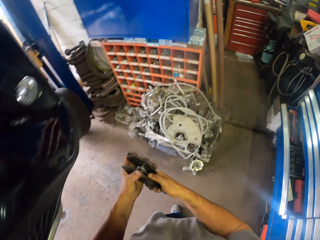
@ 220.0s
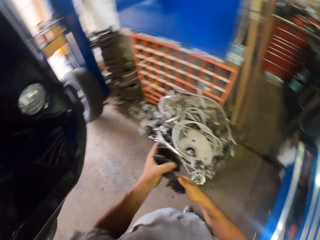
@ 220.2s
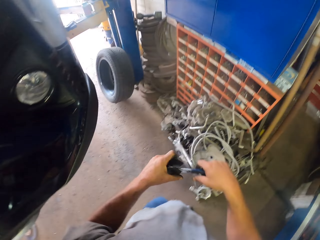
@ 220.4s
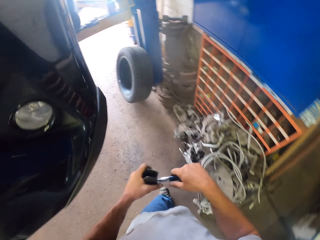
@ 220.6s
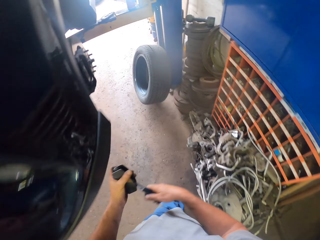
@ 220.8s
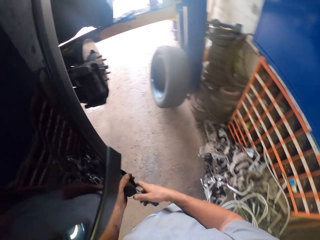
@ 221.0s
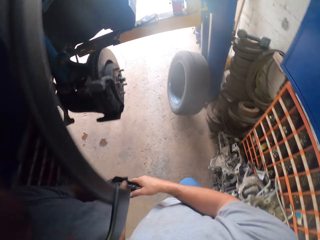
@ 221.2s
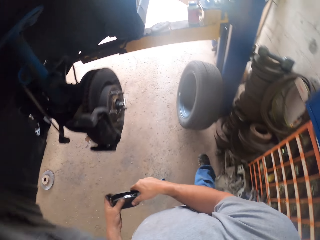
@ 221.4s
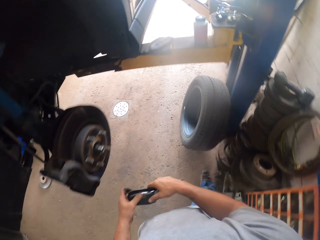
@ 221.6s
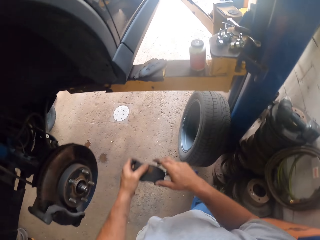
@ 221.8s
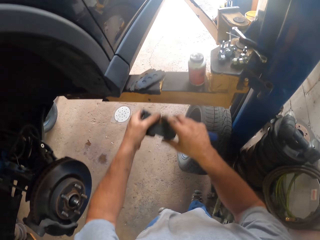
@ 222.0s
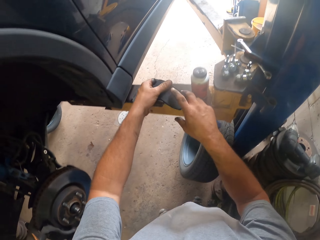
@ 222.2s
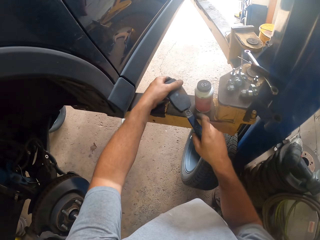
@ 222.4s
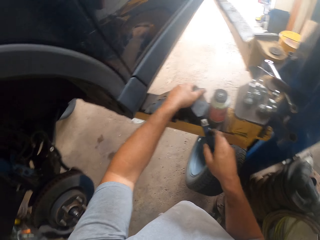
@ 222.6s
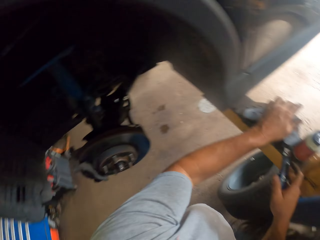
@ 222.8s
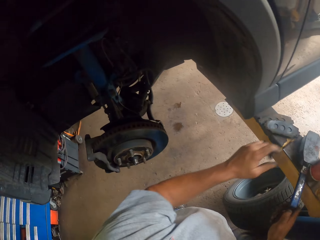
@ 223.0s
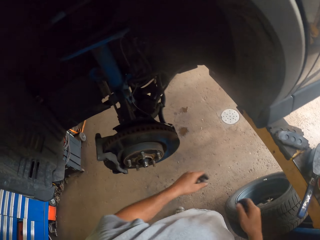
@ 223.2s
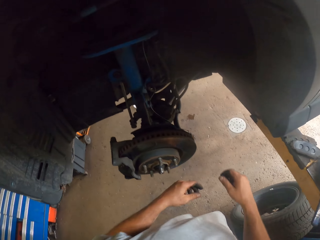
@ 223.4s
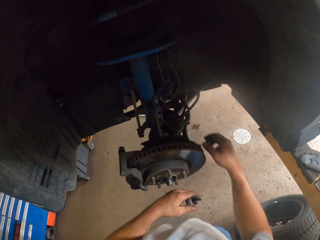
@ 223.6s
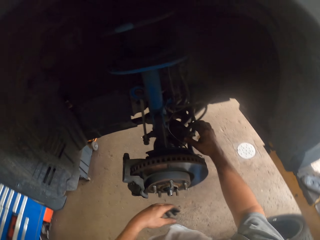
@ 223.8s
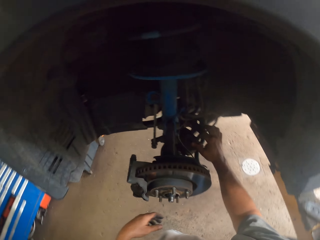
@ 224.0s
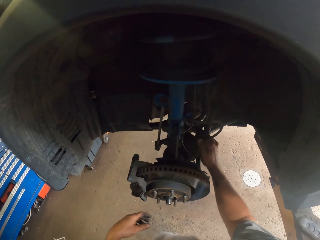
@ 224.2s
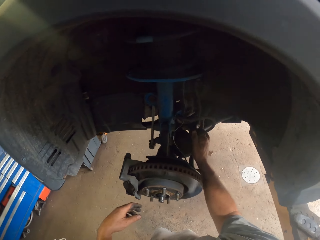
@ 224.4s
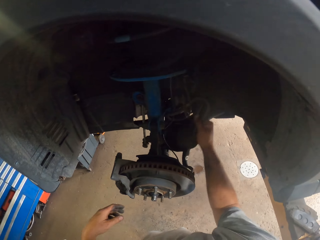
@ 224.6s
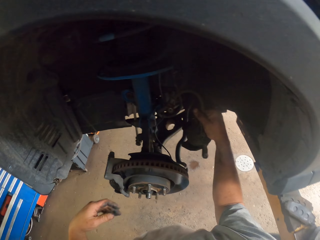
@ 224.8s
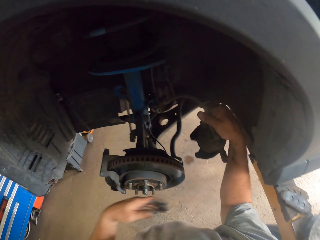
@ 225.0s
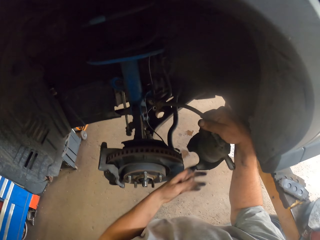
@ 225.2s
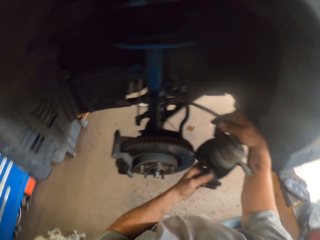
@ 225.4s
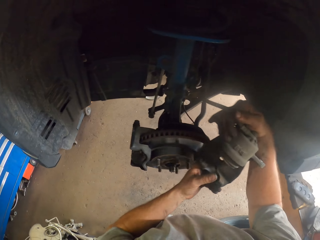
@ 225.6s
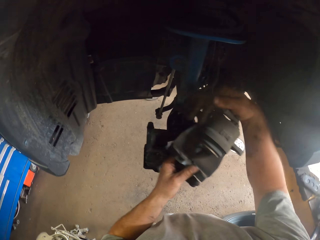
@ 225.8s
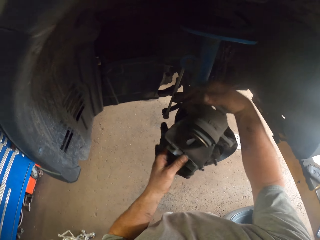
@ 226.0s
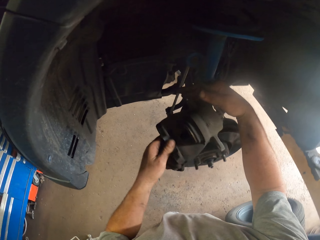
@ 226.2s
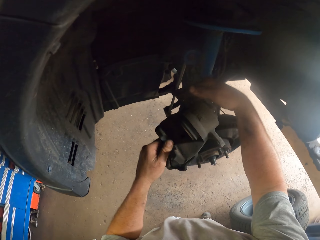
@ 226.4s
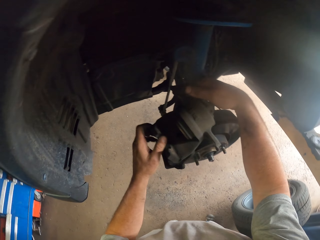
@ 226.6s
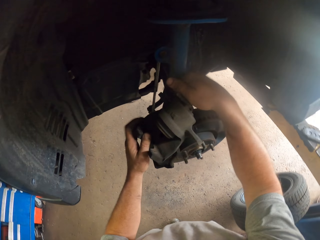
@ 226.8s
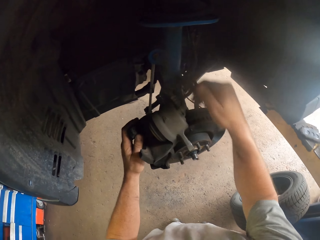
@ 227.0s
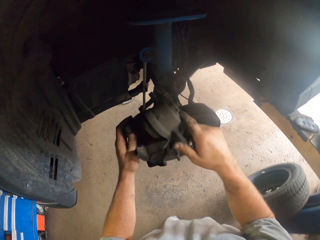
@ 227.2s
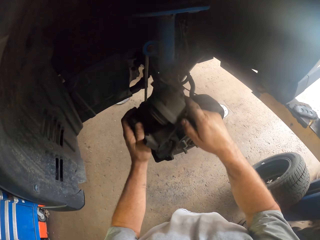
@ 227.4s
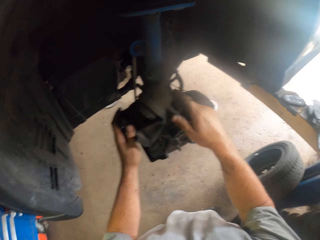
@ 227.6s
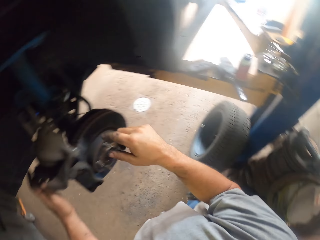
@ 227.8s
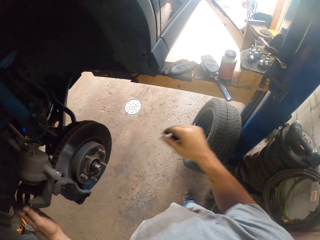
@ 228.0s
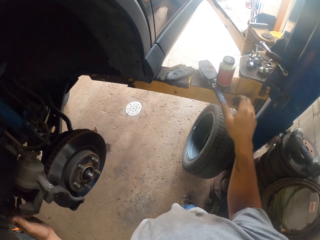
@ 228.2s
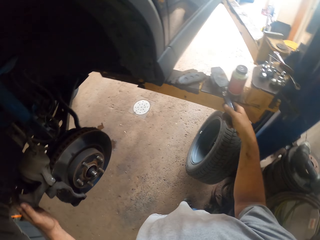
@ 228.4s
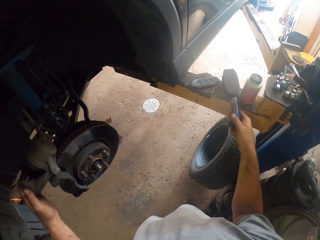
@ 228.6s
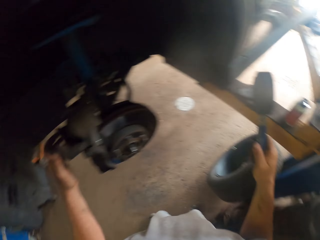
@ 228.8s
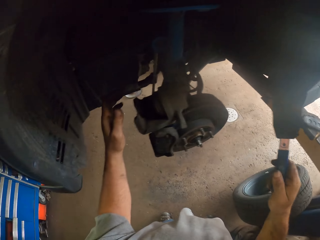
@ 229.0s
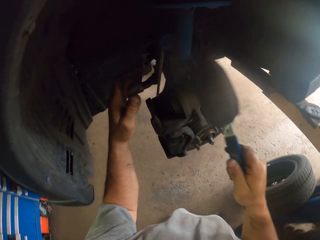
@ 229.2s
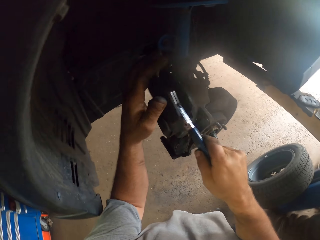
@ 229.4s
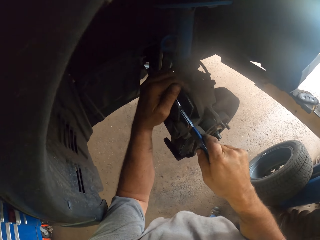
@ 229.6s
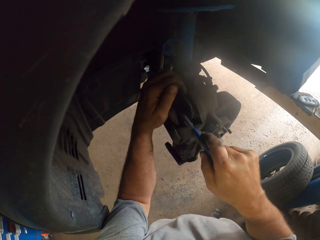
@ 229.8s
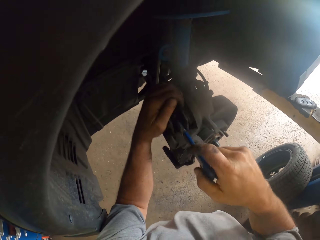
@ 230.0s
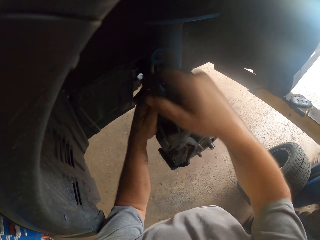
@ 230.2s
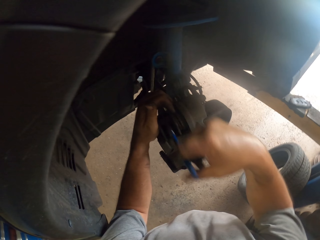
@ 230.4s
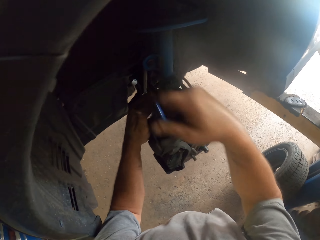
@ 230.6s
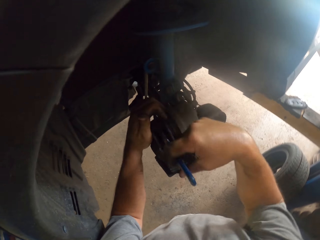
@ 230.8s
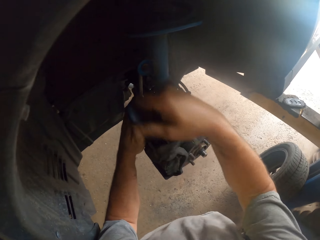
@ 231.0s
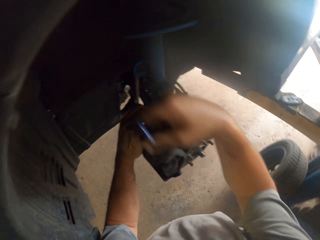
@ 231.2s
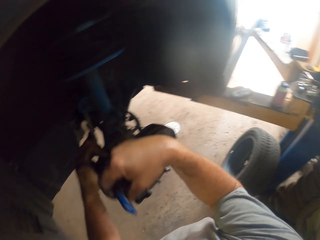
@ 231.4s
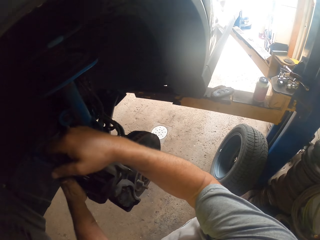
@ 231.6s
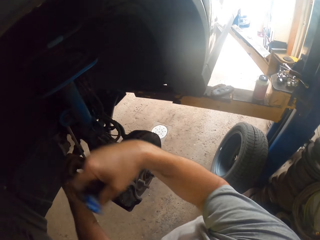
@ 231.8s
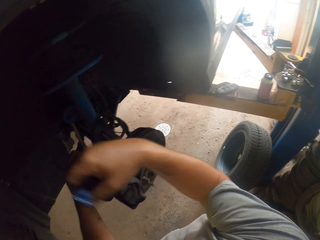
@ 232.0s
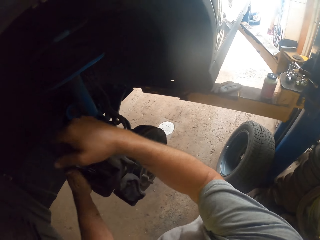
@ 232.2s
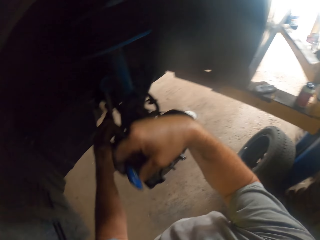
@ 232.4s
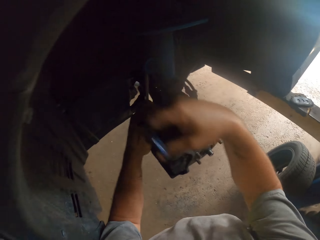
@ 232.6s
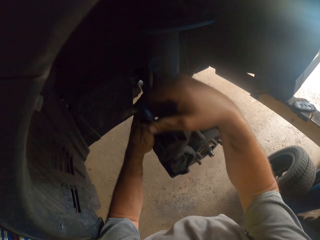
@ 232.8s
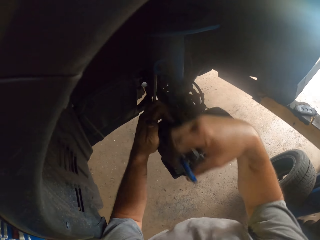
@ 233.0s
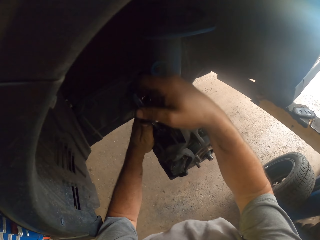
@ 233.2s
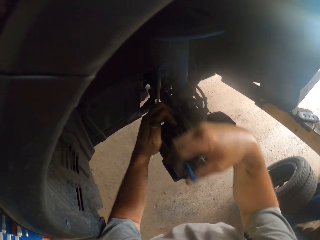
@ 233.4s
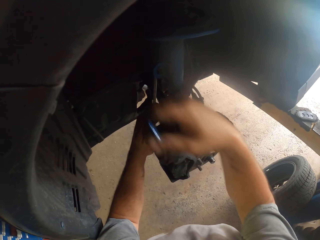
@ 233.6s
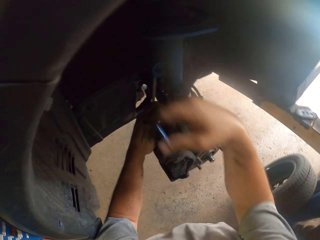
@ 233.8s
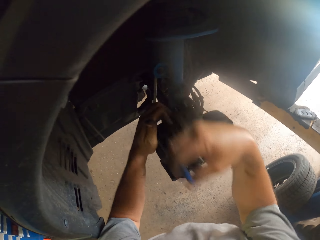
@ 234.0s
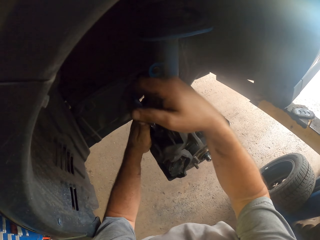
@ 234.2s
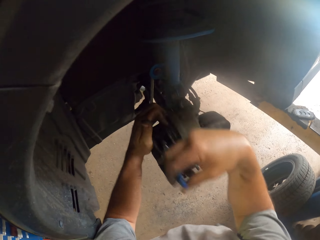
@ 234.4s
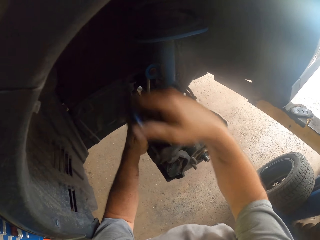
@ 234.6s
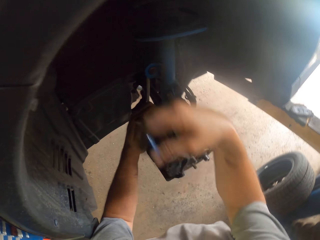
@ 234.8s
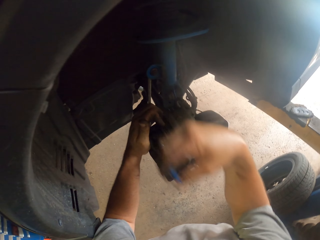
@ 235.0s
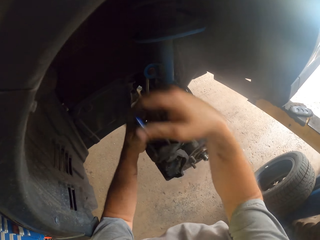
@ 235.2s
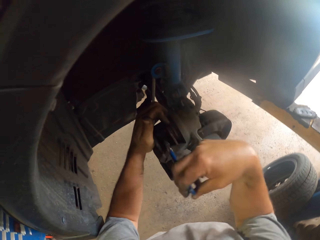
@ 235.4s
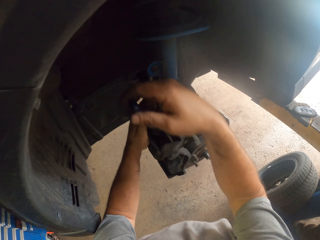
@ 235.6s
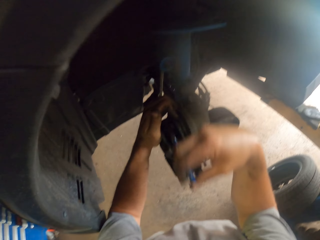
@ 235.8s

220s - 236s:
The camera wearer holds an object. They put the disc brake pad down. They pick up a caliper or car piston. They pick up a disc brake pad. They adjust the caliper. They fix the brake pads.

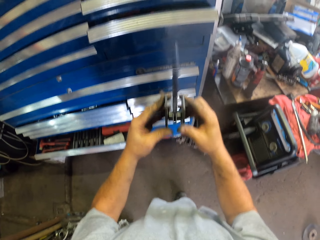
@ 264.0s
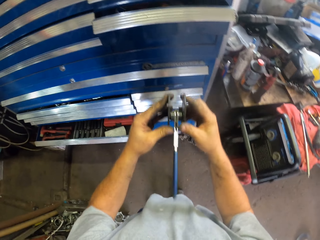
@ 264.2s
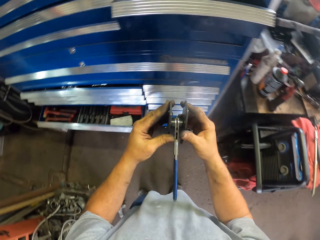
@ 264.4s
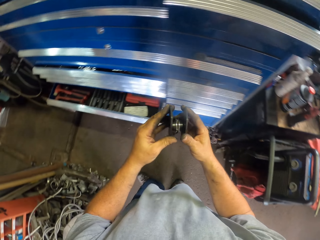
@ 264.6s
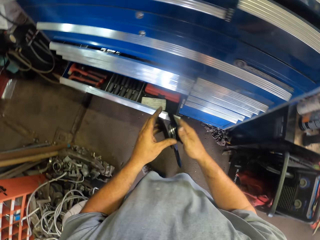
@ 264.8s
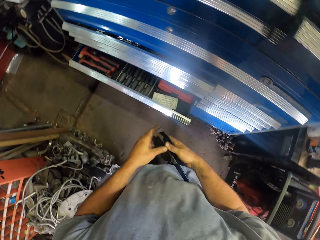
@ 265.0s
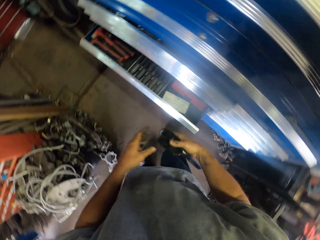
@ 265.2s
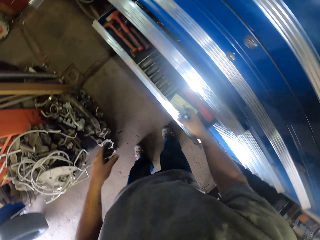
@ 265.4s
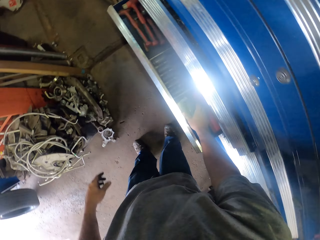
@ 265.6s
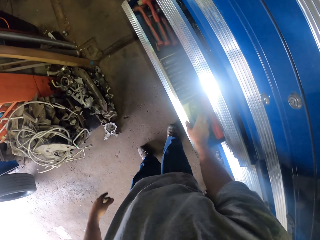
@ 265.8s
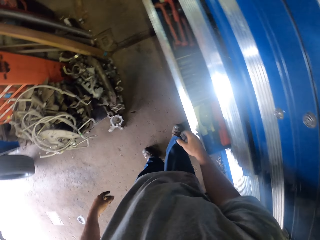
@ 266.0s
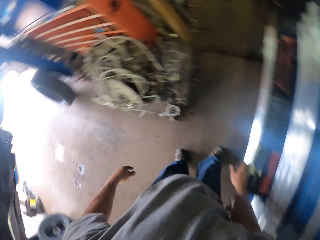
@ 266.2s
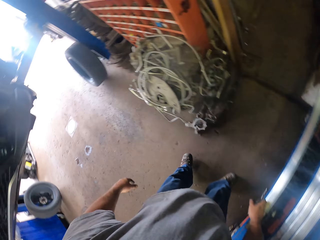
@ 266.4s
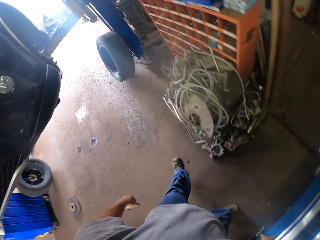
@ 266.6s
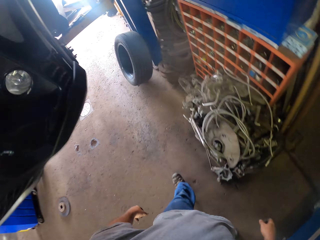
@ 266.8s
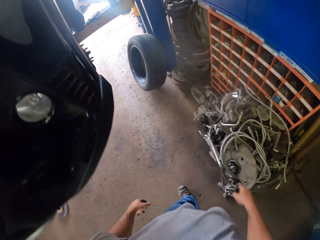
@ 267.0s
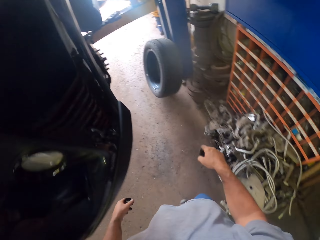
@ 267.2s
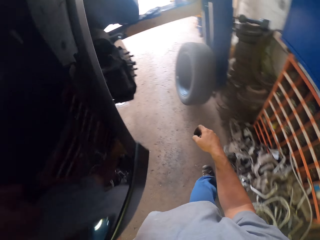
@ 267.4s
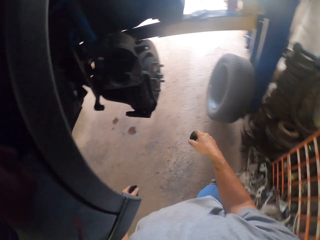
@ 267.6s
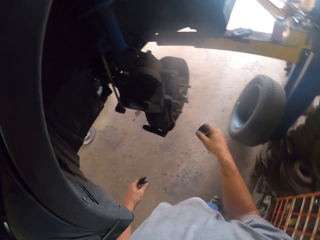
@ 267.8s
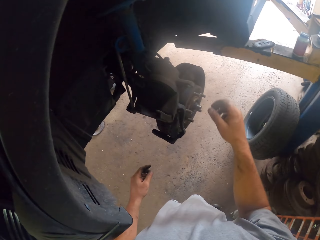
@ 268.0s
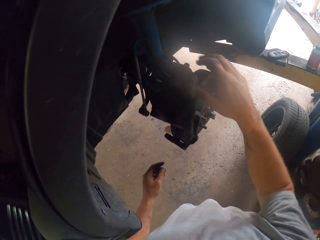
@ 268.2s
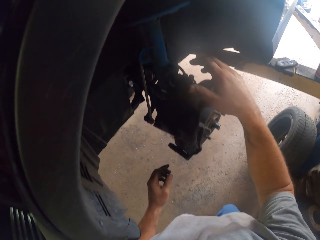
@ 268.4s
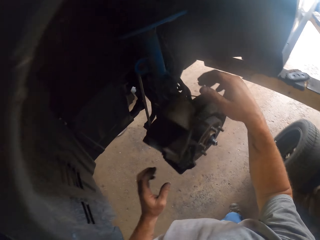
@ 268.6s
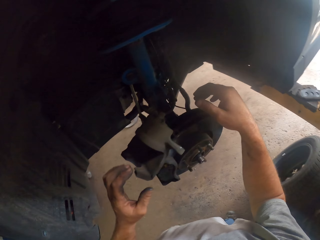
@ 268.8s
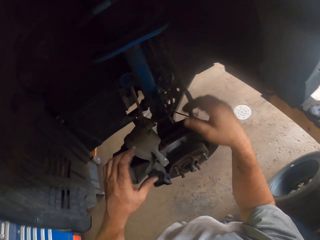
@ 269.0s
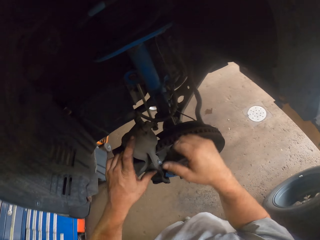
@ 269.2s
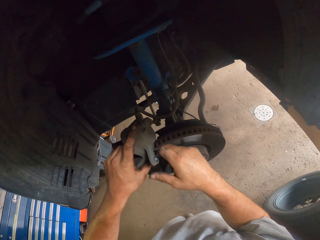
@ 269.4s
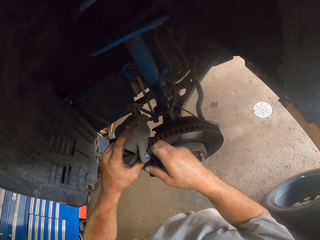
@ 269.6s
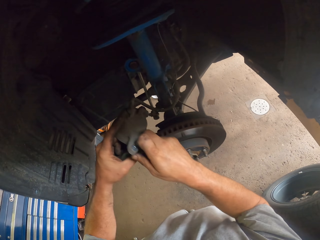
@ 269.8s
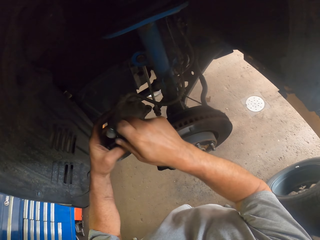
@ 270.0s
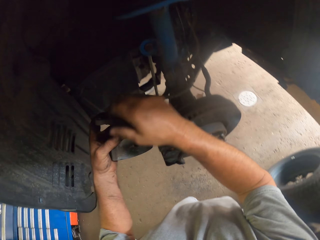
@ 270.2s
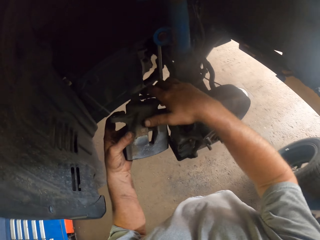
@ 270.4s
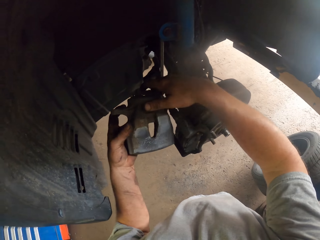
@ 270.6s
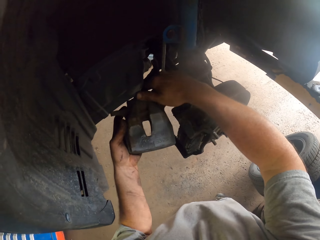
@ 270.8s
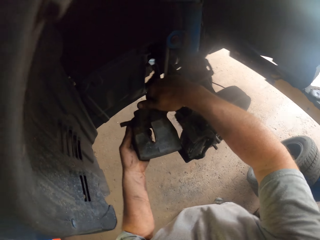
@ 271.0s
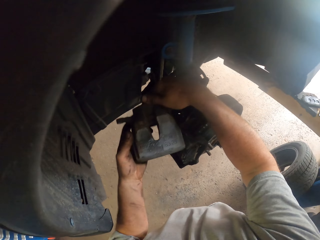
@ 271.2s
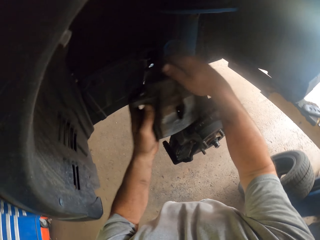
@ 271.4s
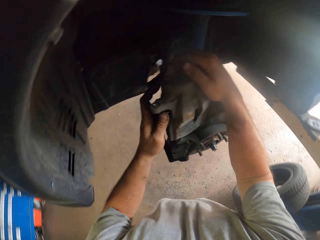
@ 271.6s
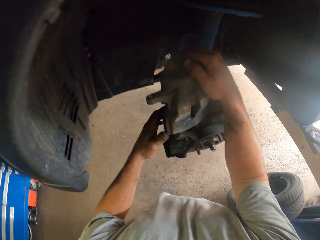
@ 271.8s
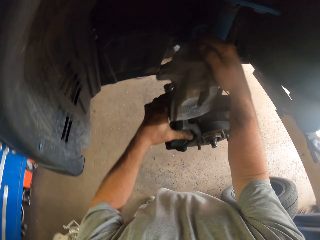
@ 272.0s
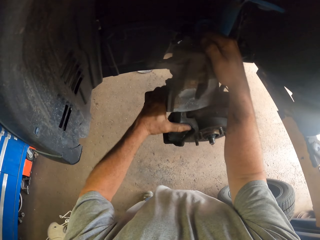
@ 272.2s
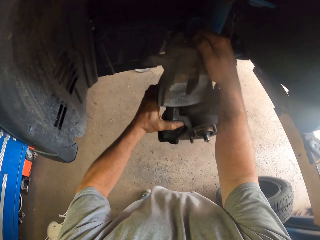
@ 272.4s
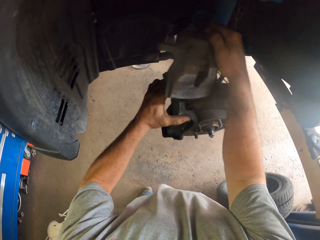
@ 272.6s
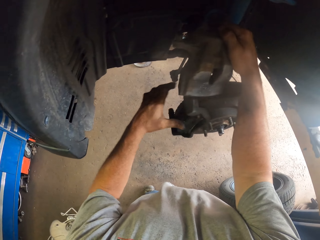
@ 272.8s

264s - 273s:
The camera wearer drops the disc brake pad to the drawer. They walk back. They hold the caliper. They fix the caliper to the brake pad.
